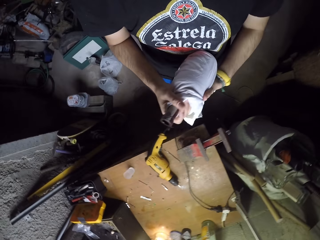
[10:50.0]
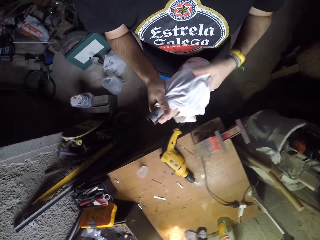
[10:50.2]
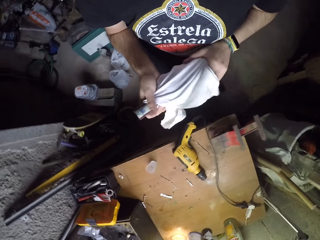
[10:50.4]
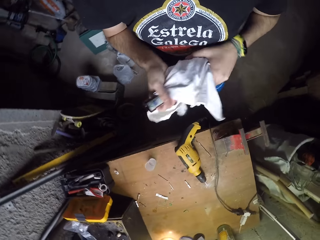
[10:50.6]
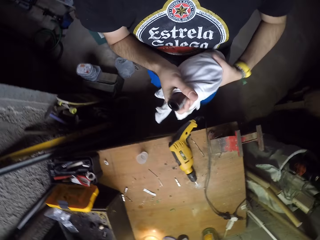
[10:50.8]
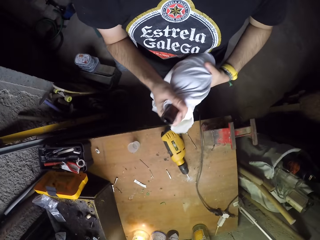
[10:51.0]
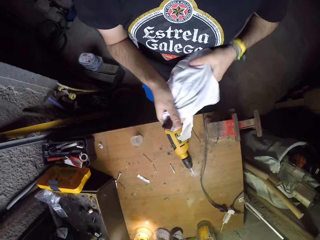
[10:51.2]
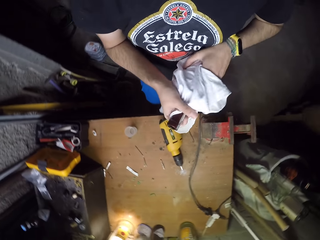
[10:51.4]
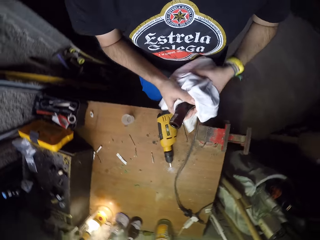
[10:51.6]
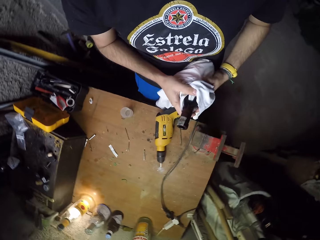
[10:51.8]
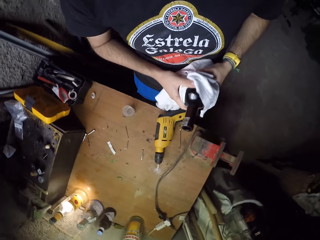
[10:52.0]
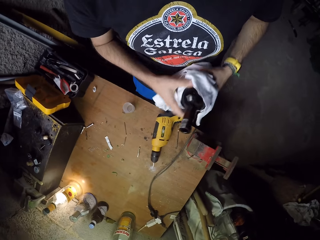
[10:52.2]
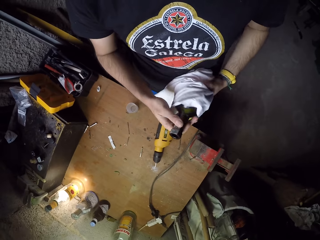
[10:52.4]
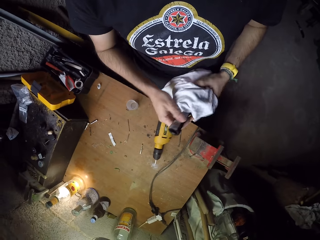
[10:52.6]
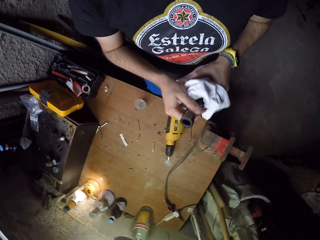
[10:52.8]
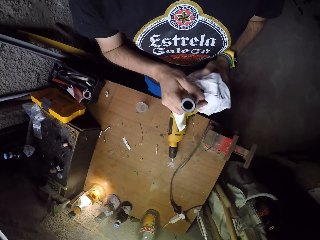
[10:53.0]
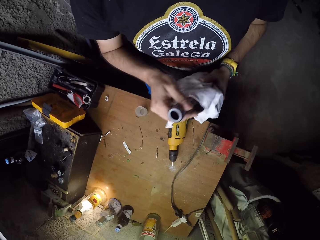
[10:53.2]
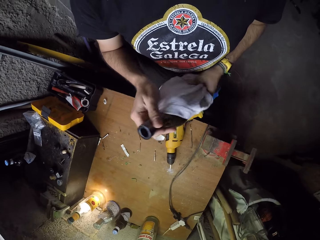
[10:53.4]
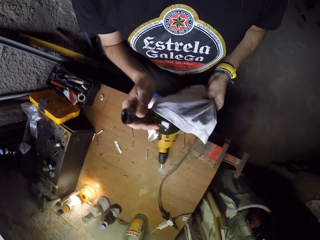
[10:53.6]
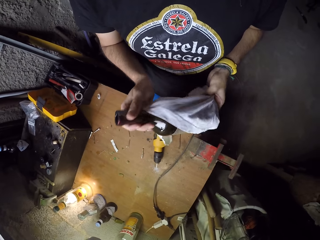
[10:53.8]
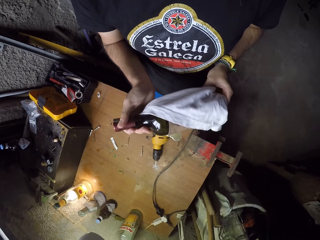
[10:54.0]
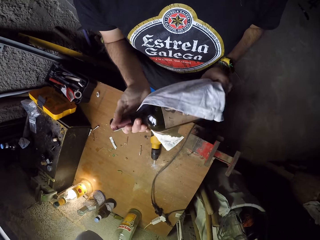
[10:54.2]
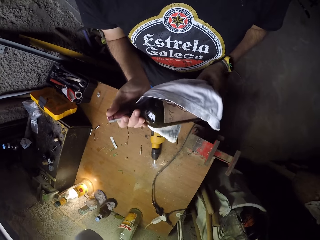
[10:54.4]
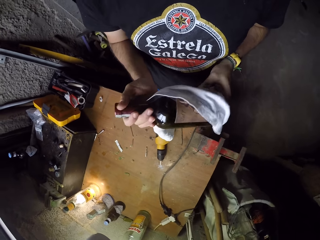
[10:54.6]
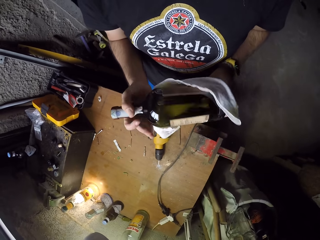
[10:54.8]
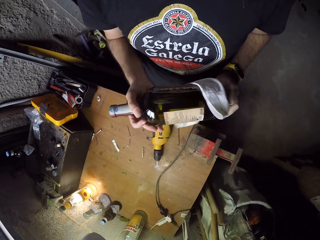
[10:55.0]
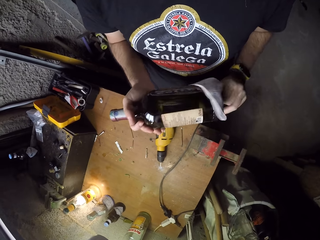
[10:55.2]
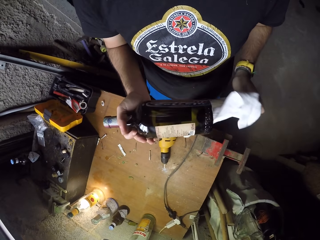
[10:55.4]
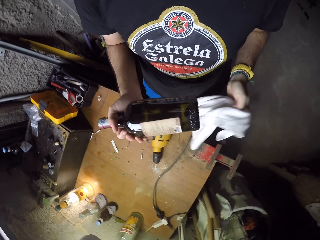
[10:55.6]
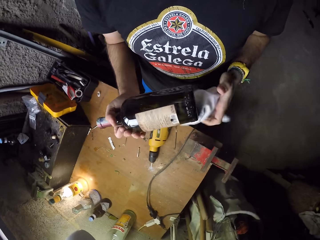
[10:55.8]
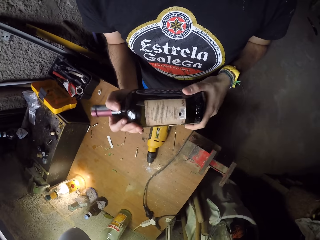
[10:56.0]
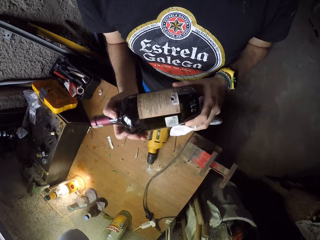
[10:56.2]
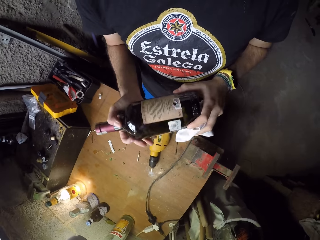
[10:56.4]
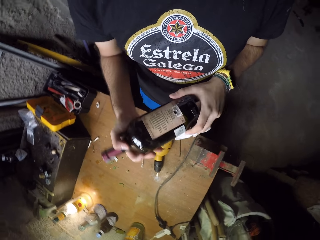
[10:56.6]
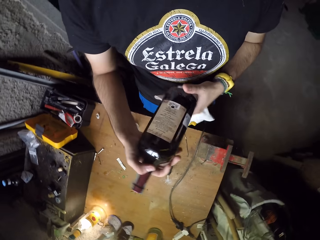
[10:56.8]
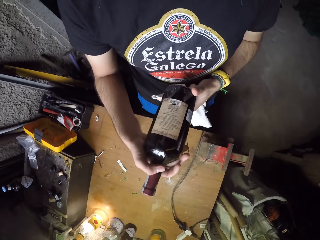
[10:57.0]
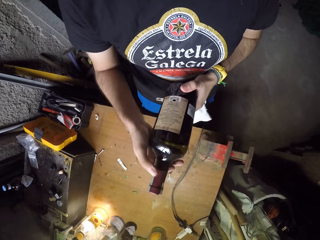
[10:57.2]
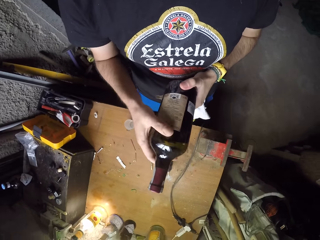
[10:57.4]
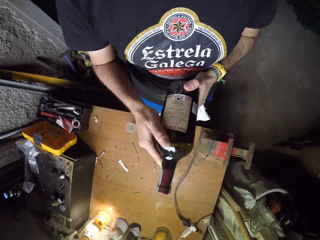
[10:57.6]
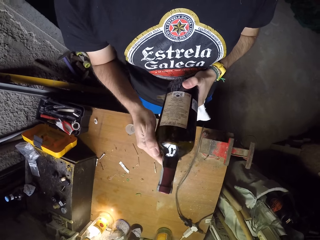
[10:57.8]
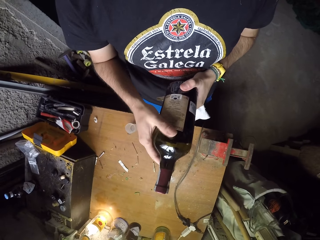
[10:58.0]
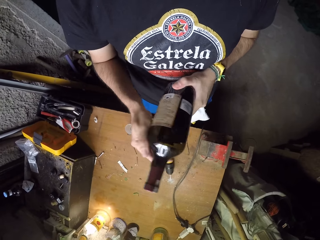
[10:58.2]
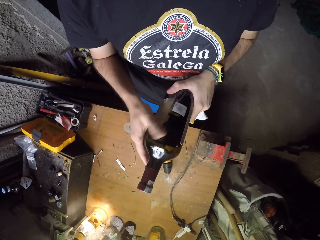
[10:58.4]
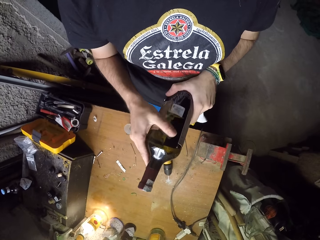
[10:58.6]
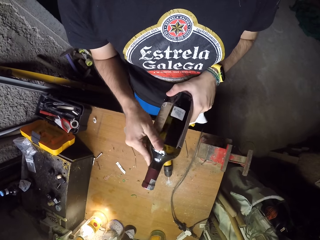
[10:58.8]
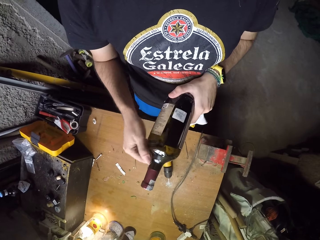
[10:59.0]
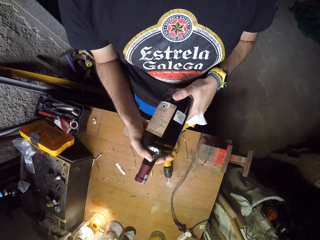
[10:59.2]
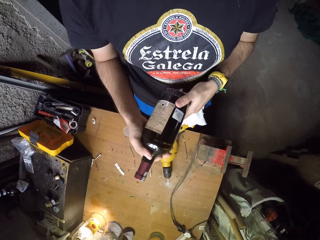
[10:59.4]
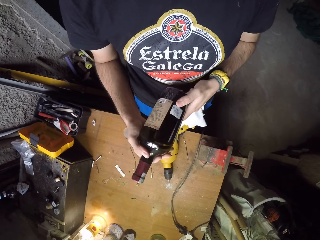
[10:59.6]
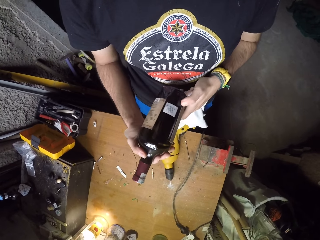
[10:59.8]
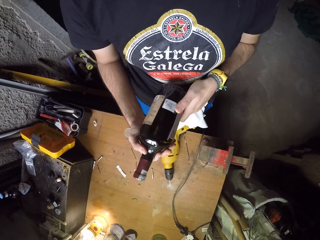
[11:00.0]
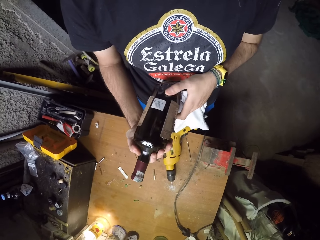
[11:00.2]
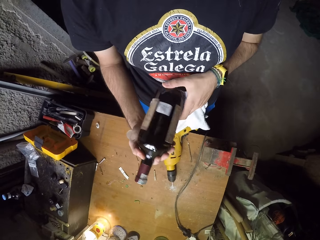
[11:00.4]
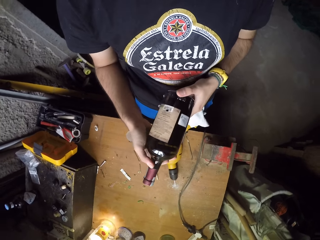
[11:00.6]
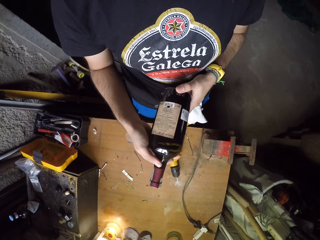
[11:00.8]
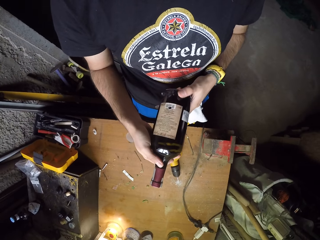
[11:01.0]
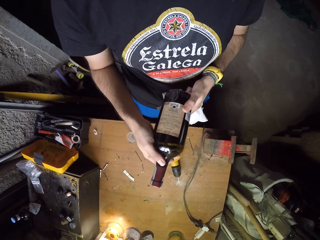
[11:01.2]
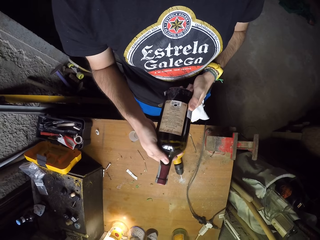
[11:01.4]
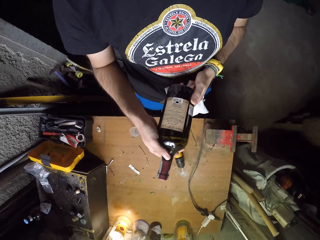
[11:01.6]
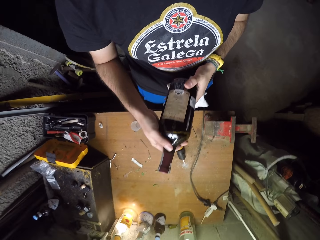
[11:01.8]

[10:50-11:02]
The camera wearer inspects the bottle.

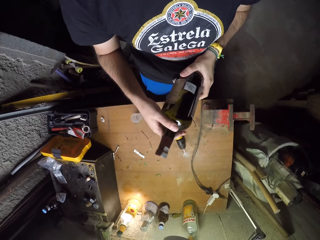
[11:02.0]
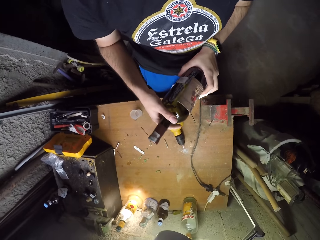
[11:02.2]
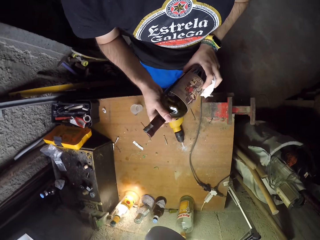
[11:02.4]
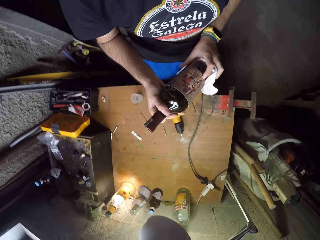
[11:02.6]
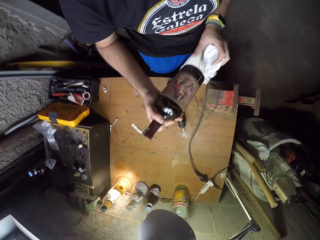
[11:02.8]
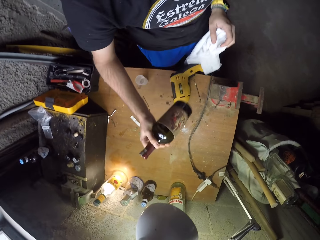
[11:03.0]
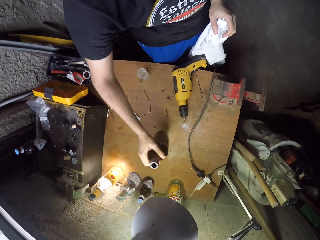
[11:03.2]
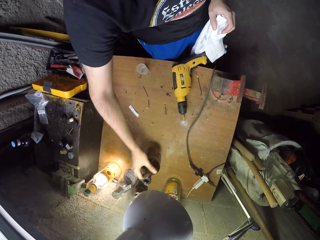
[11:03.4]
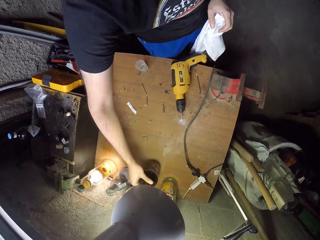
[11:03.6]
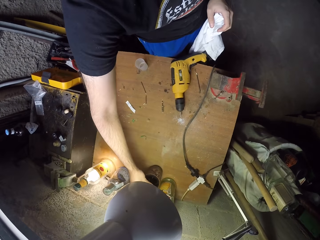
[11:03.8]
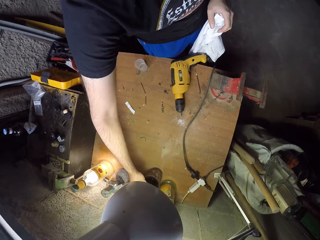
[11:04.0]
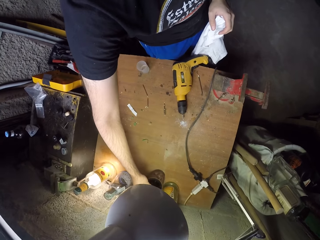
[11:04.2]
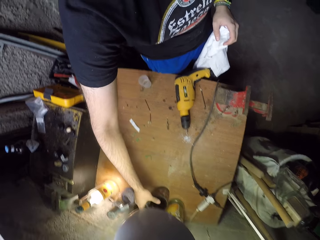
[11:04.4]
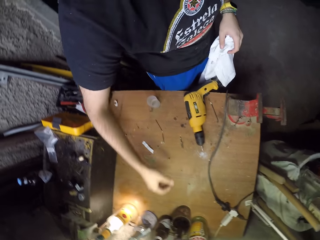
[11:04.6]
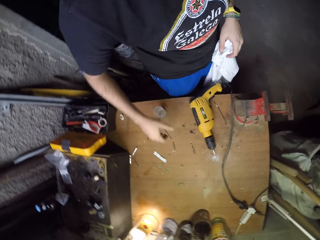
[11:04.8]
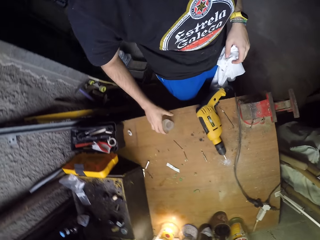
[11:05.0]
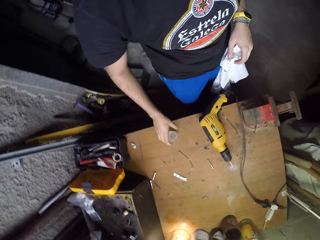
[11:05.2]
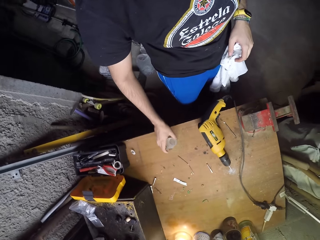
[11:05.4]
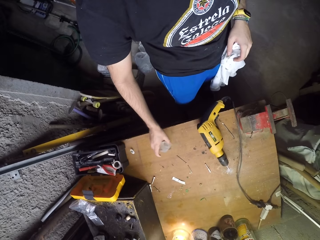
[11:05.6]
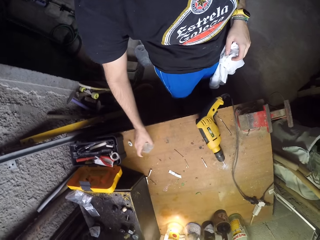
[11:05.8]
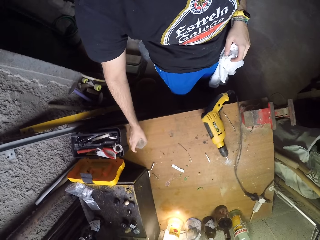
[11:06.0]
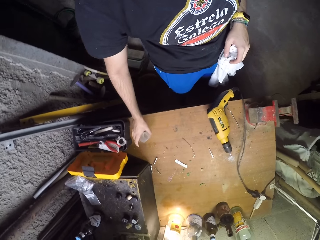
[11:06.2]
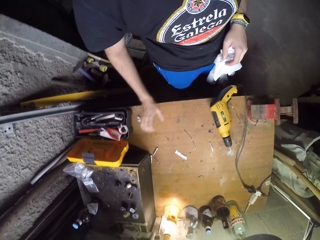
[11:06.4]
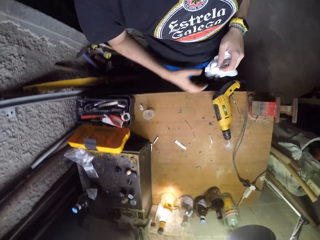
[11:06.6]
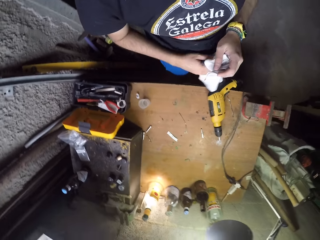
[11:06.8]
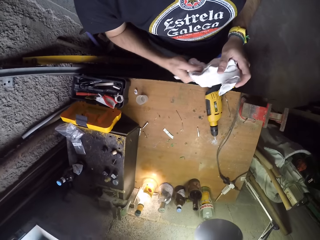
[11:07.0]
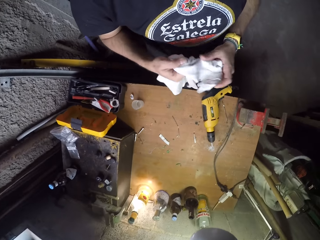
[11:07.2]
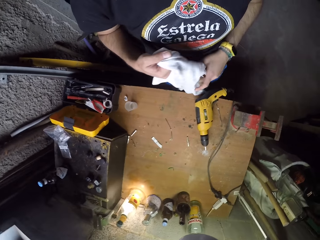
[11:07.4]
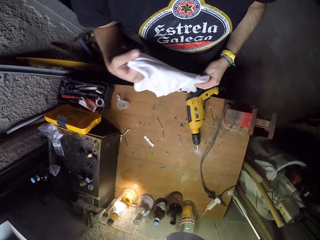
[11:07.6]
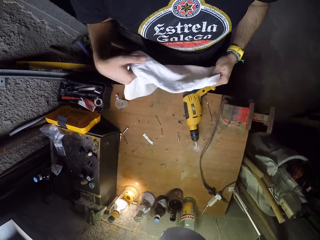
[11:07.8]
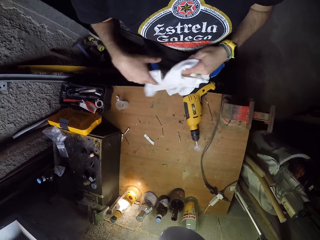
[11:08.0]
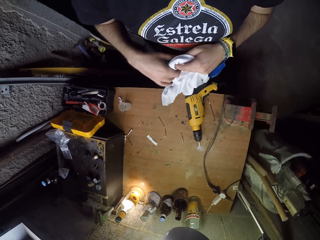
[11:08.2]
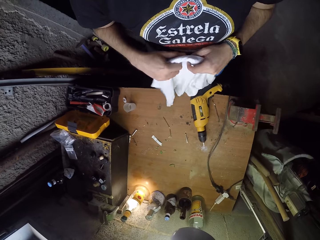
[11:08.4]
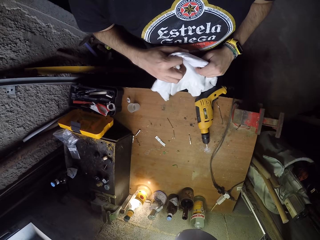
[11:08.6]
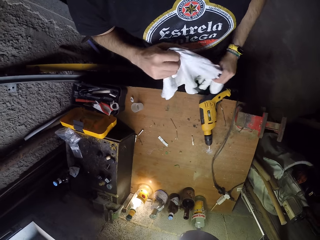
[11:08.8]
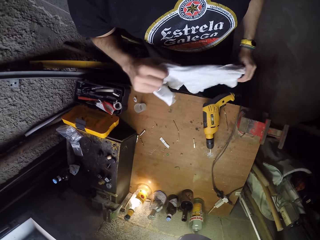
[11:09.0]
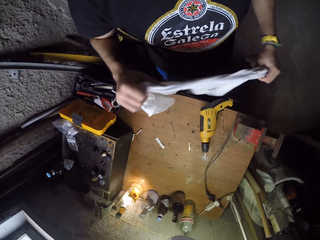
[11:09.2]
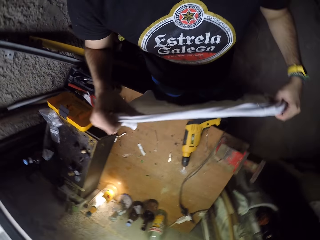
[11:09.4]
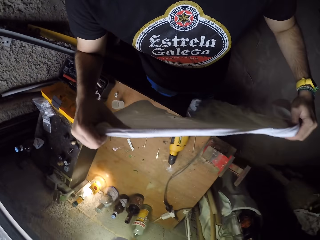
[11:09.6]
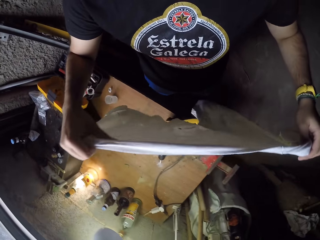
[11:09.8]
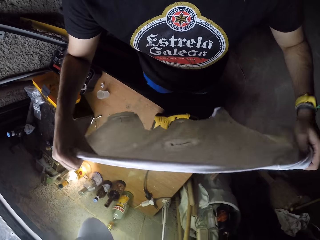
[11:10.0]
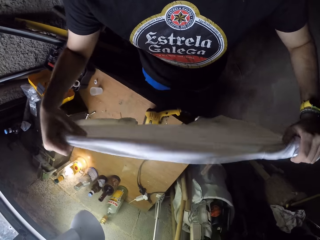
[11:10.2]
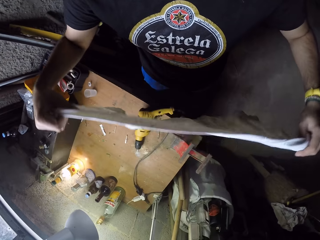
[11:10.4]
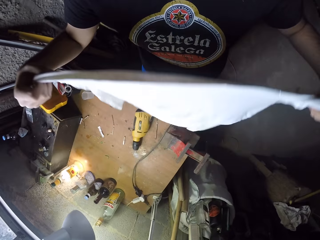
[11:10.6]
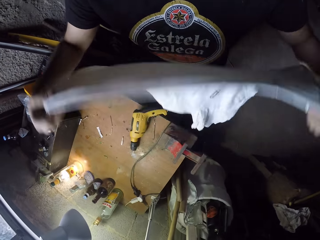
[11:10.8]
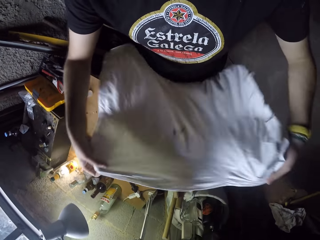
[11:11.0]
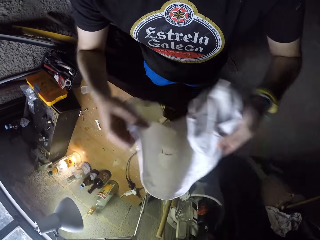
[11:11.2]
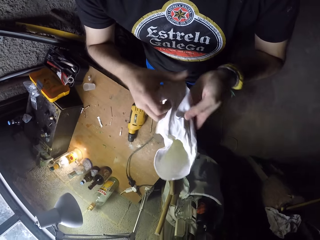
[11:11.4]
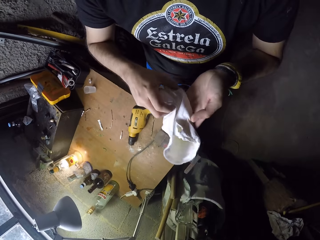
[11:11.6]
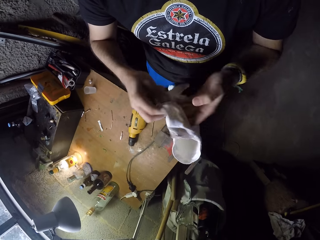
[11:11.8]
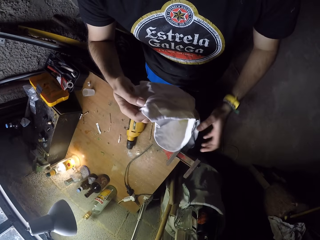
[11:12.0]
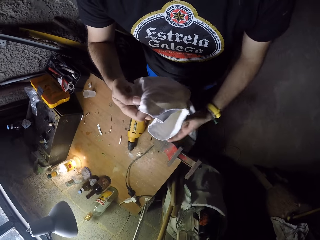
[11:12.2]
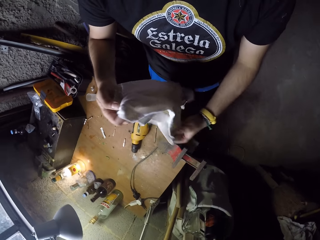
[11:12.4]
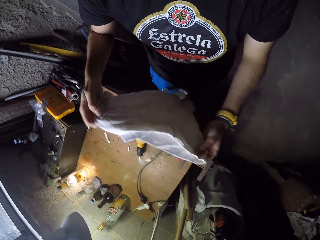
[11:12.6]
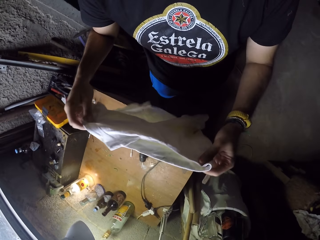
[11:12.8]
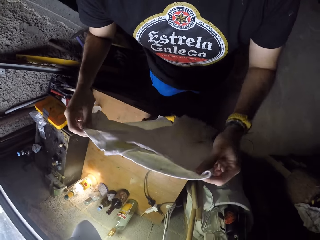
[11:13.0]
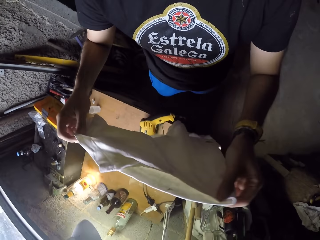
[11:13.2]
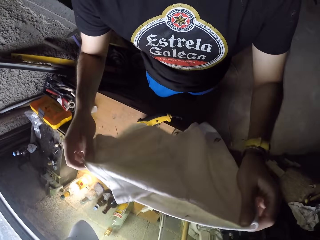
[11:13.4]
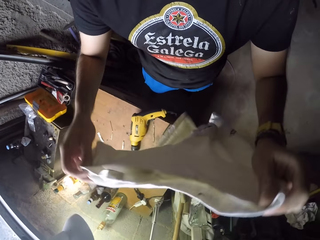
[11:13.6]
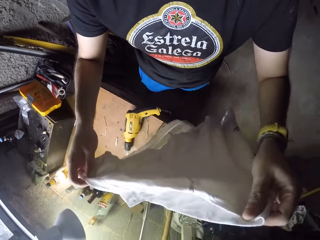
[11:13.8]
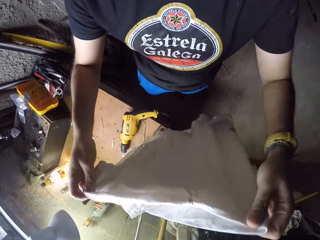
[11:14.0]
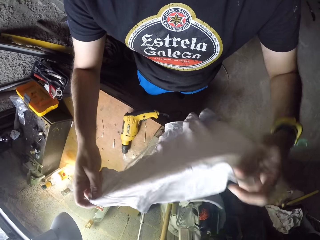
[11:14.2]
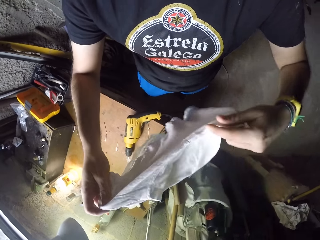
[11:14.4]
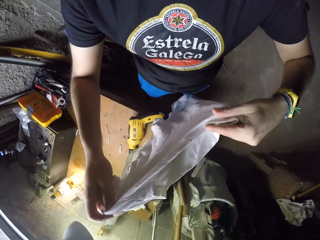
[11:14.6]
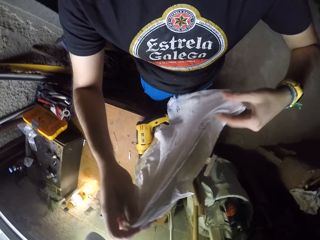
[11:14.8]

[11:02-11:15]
The camera wearer drops the bottle on the table with his right hand. He picks up a small container from the table with his right hand. He moves the small container. He drops the container on the table with his right hand. He cleans both hands with the white cloth. He folds the white cloth with both hands.
